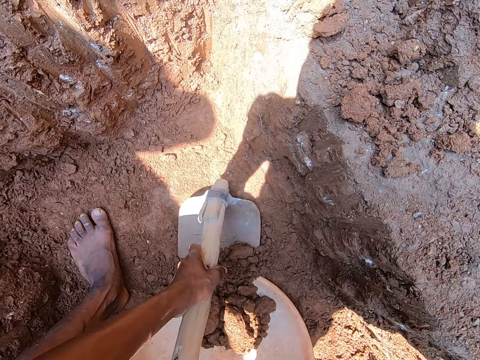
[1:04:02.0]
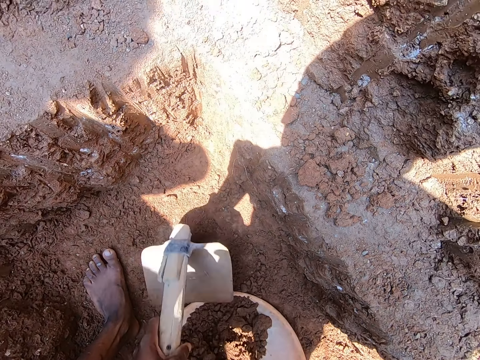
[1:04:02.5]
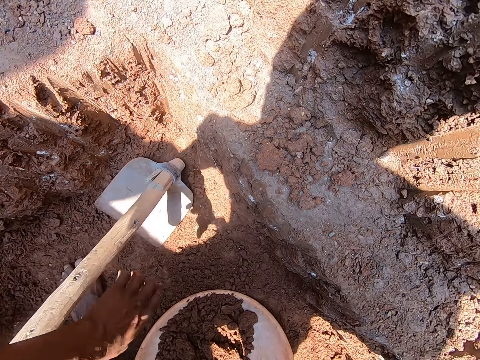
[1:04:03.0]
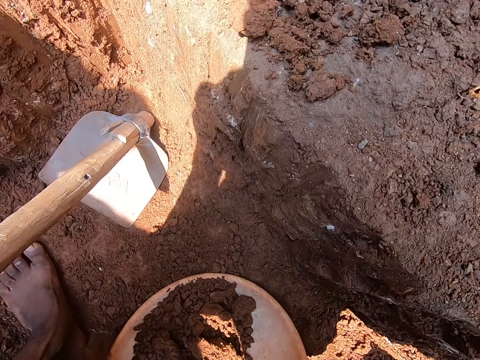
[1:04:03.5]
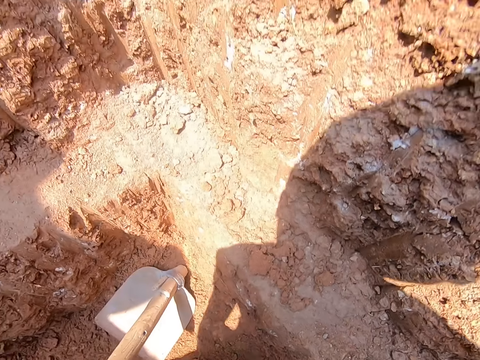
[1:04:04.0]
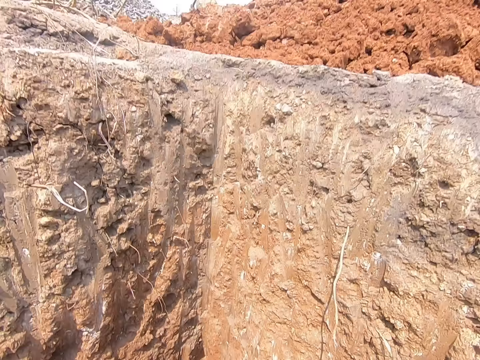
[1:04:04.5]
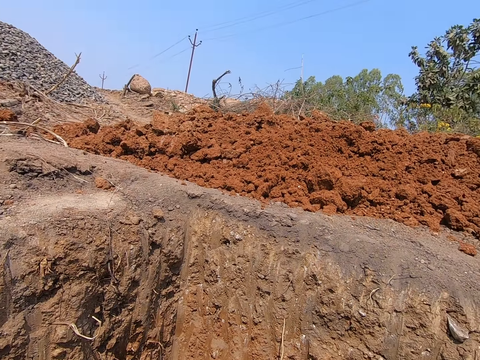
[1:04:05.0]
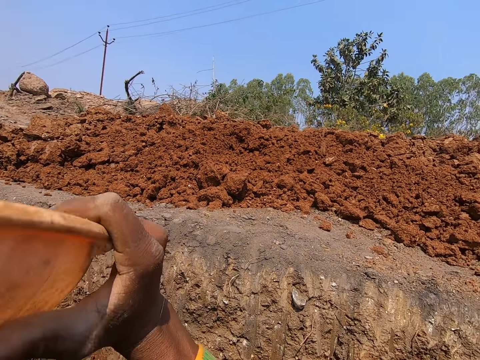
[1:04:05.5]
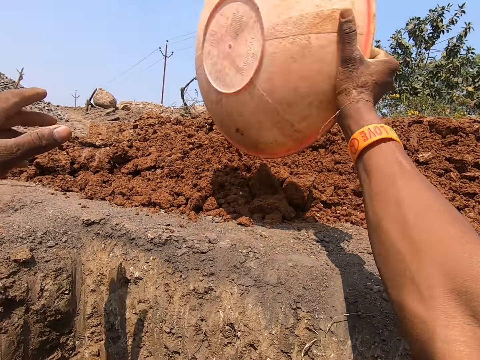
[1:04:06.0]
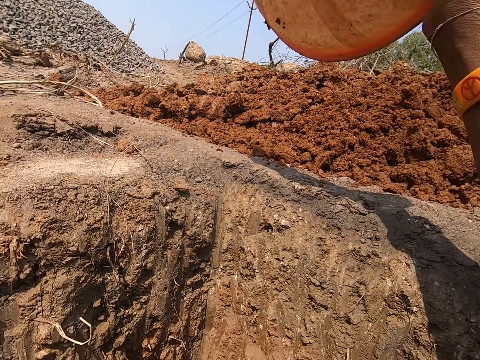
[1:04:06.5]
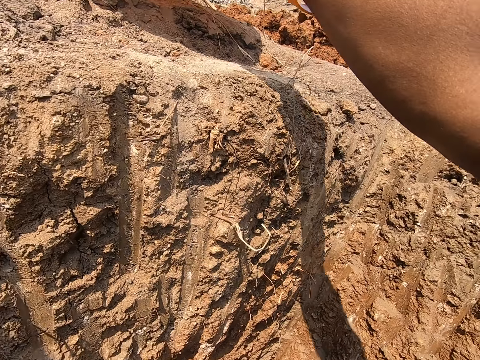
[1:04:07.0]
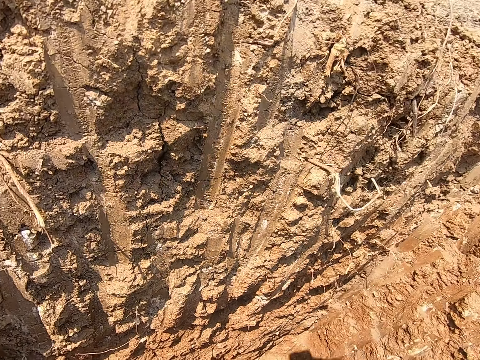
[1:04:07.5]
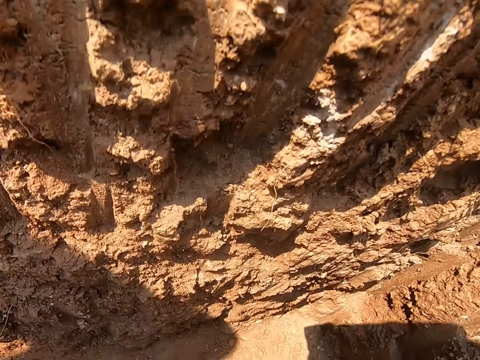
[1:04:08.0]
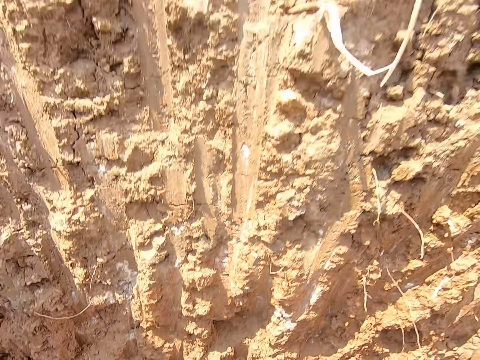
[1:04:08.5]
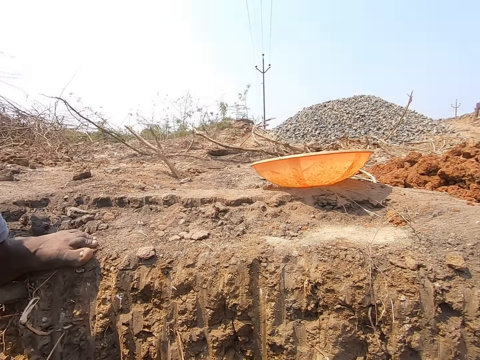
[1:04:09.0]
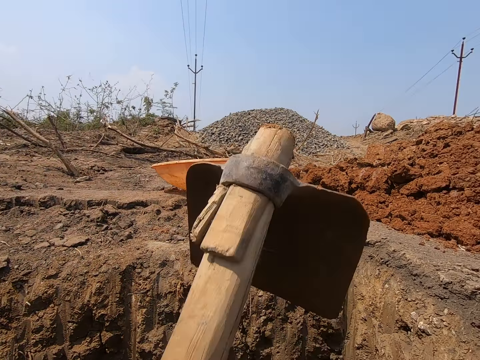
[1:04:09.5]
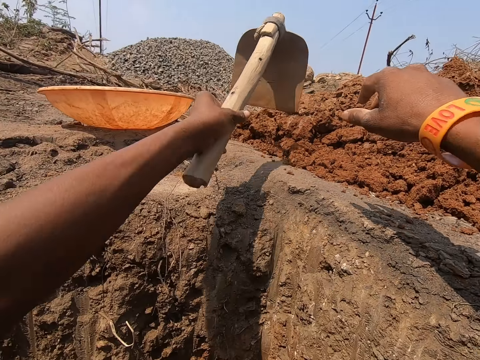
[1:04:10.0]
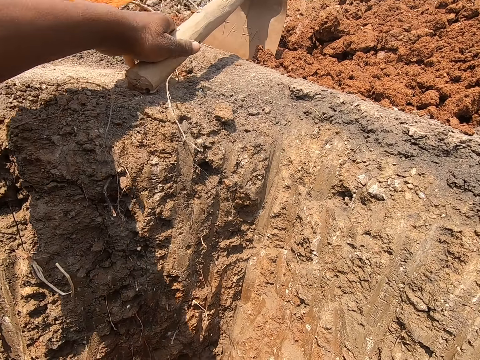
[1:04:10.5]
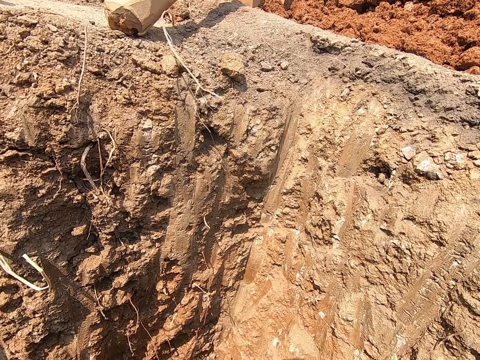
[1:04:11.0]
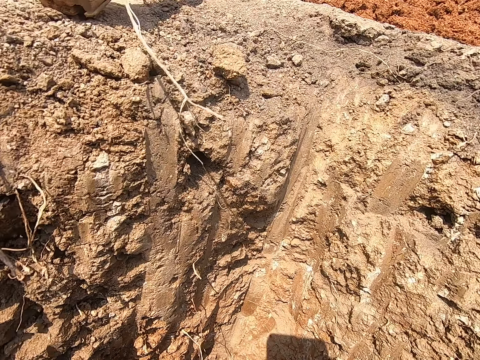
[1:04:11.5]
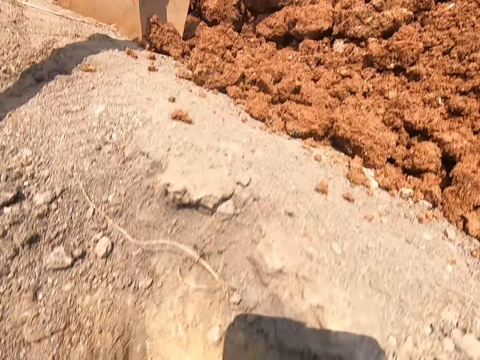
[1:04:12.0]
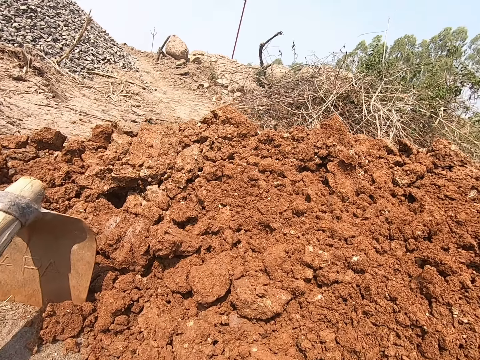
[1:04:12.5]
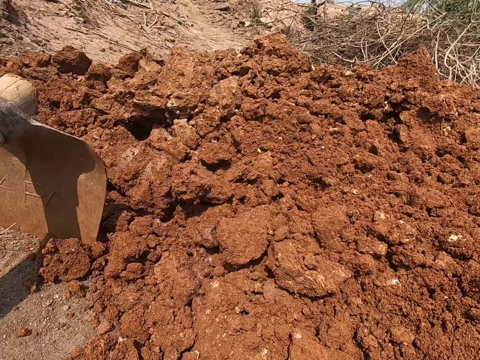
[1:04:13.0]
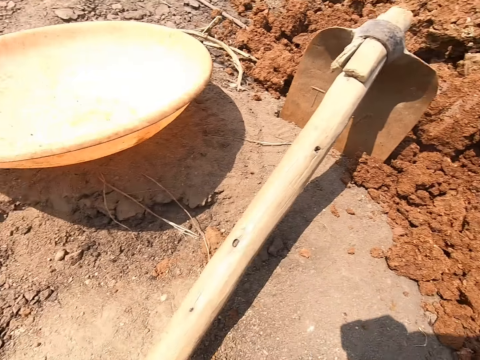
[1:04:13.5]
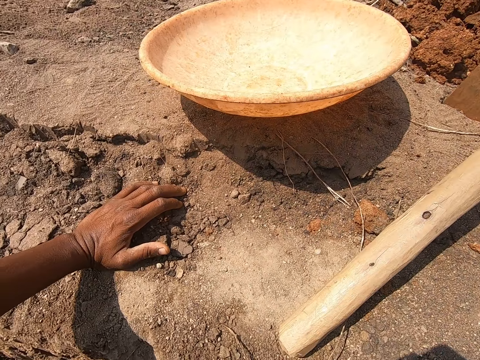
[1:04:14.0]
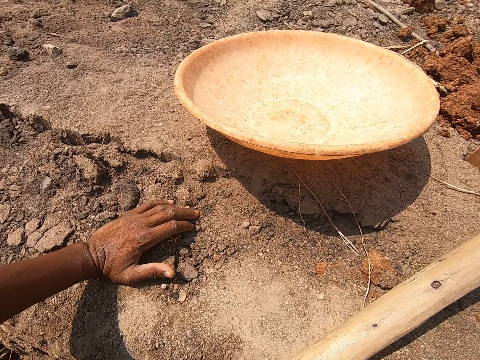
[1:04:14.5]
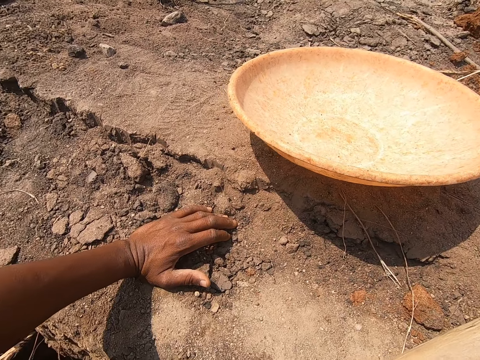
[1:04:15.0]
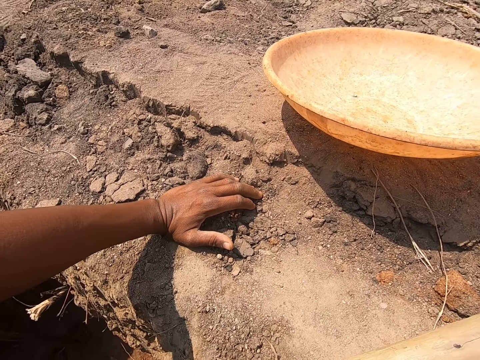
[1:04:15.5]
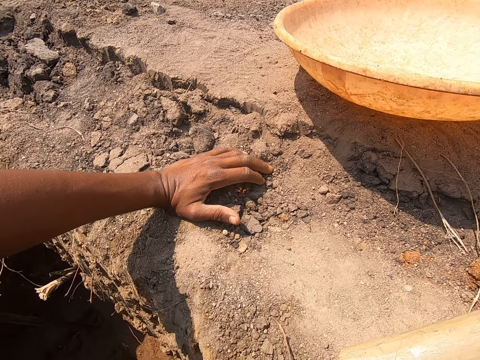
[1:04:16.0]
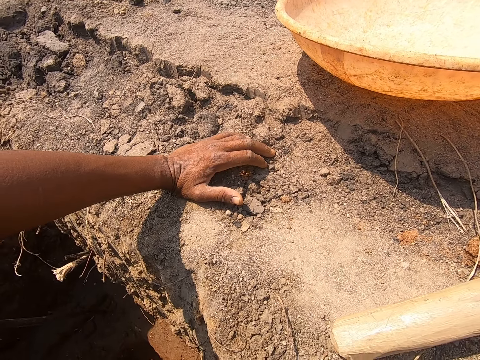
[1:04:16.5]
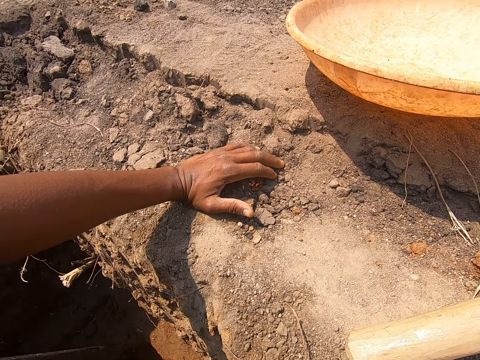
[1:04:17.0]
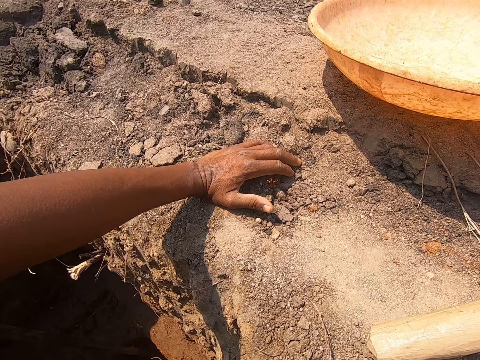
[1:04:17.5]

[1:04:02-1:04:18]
The camera wearer drops the hoe in the pit with his left hand. He moves his hand down, lifts the bowl from the pit with both hands, and holds the bowl. He stands up. He looks up. He lifts up the bowl. He pours the sand in the bowl on the ground with his right hand. He turns the bowl. He moves his hand down. He drops the bowl on the ground with his right hand. He moves his hand down. He looks down. He moves the hoe up. He drops the hoe on the ground with his left hand. He moves his hand down. He places his right hand on the ground. He looks around.

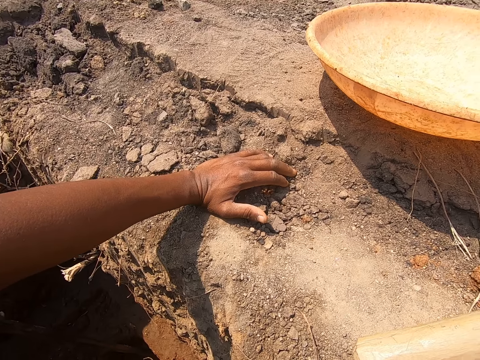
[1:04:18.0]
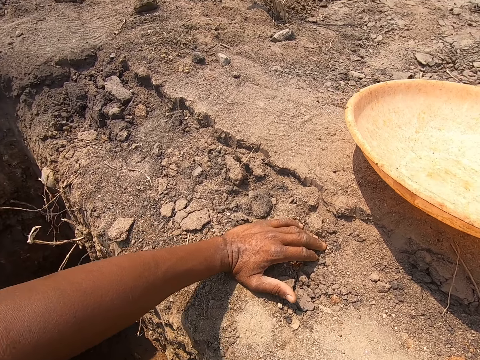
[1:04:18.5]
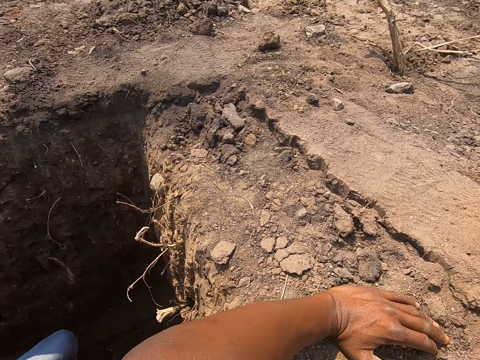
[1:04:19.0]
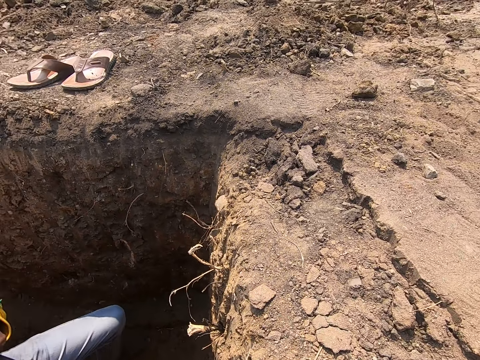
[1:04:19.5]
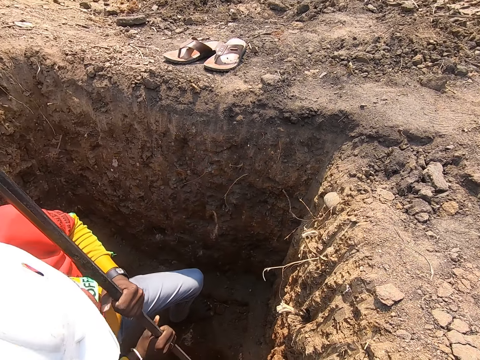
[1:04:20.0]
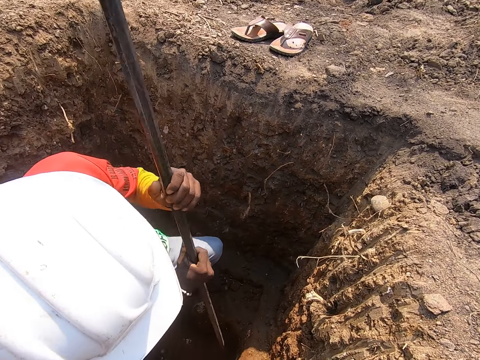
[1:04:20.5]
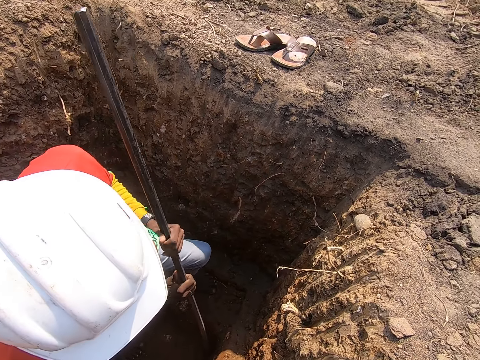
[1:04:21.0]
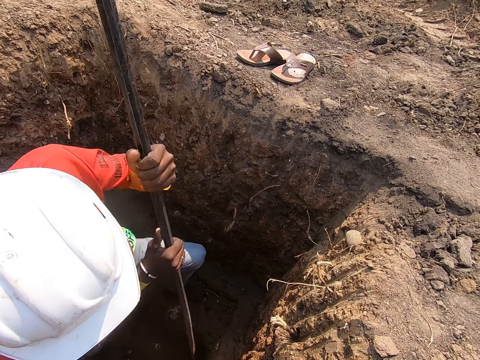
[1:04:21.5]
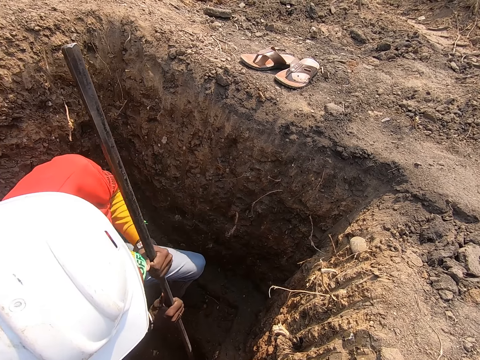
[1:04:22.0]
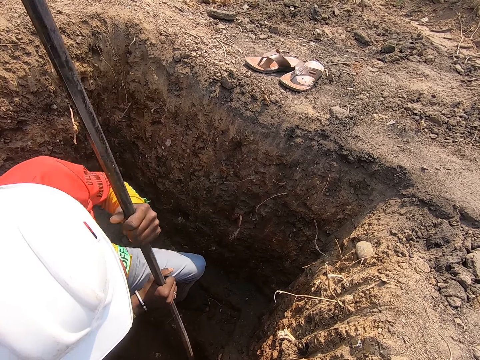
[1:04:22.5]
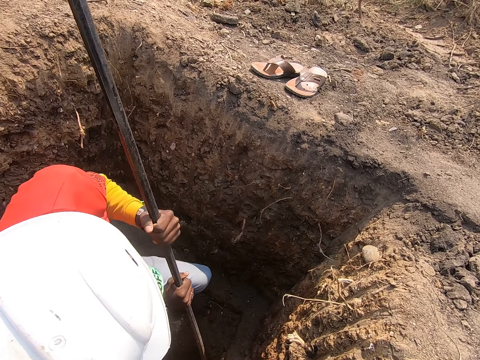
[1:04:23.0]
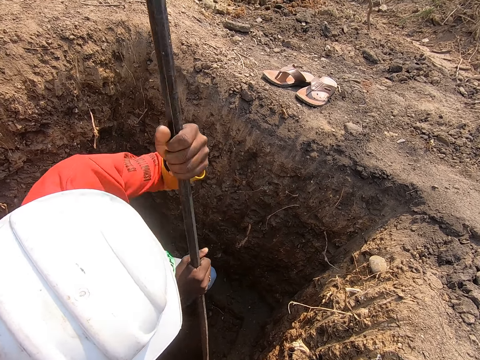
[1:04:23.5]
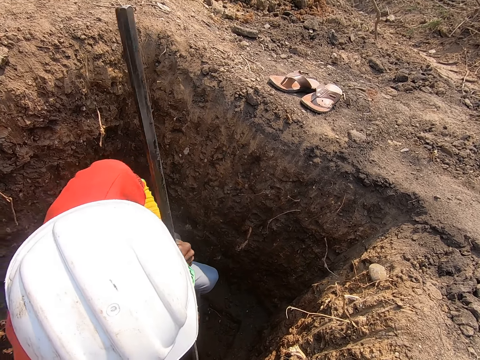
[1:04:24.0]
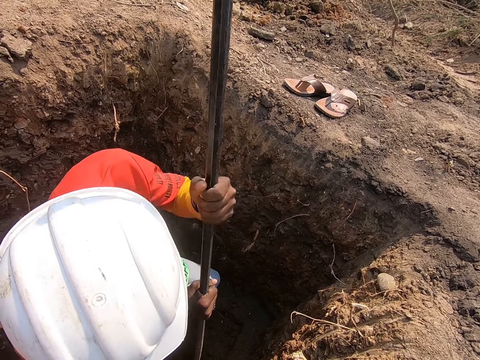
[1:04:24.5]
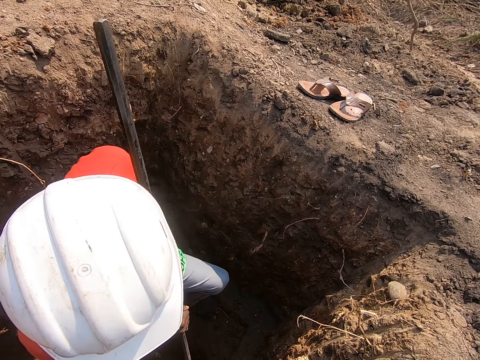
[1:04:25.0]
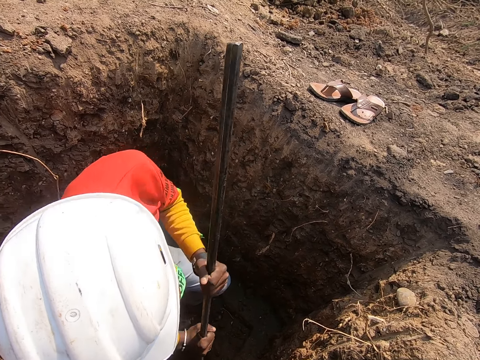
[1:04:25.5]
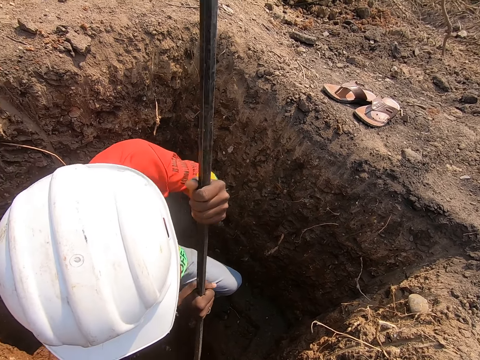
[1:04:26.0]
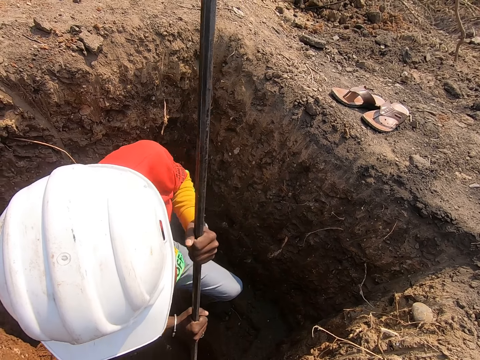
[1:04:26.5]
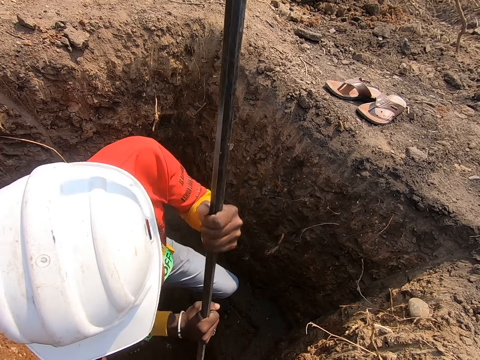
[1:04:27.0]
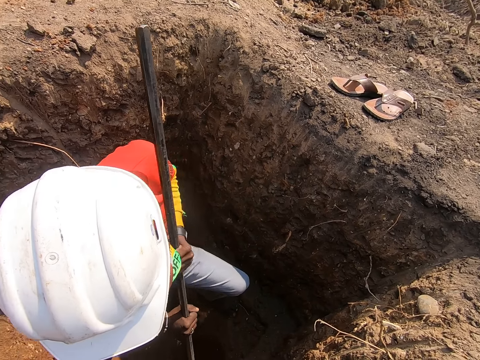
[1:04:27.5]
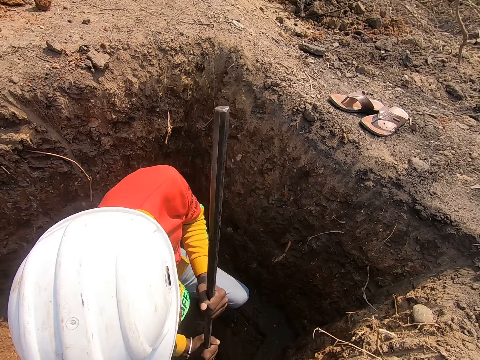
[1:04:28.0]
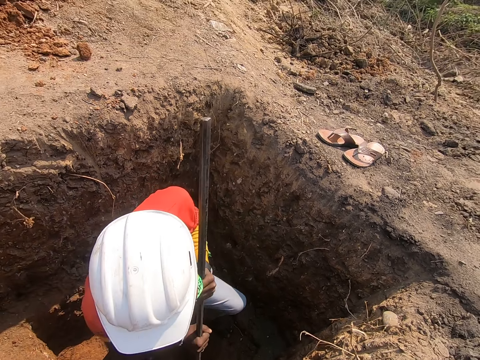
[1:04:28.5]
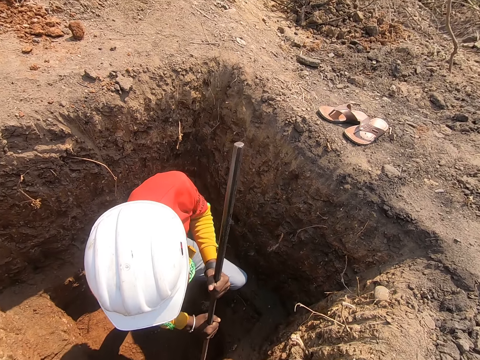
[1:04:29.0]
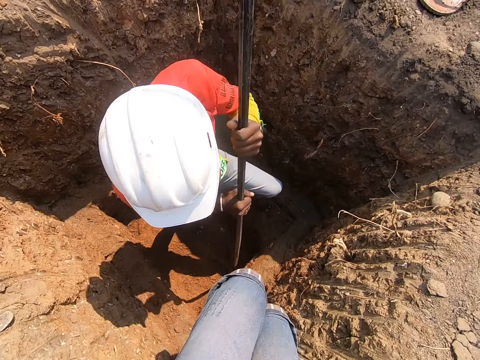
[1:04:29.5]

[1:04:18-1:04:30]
The camera wearer converses with a man. The man digs the pit with an iron rod in both hands. The camera wearer looks down.
